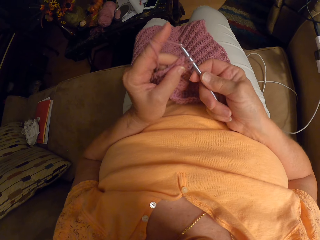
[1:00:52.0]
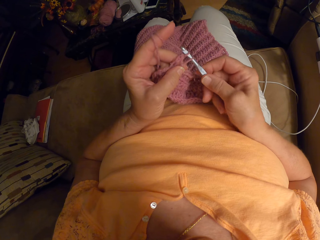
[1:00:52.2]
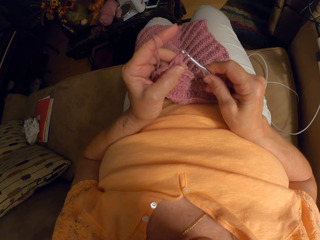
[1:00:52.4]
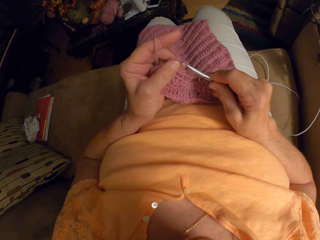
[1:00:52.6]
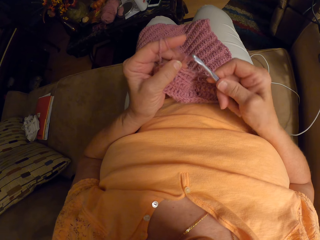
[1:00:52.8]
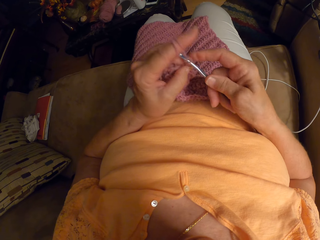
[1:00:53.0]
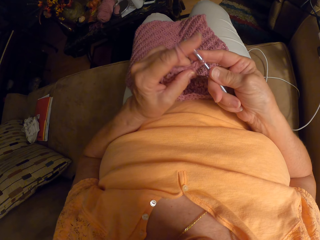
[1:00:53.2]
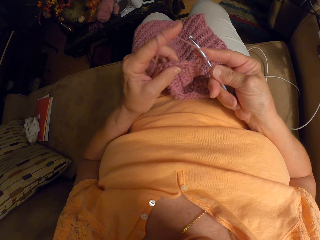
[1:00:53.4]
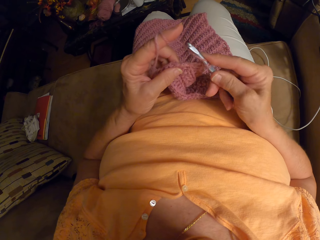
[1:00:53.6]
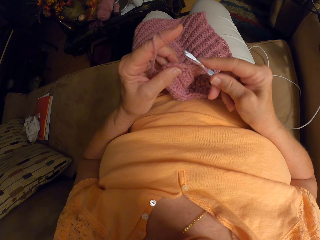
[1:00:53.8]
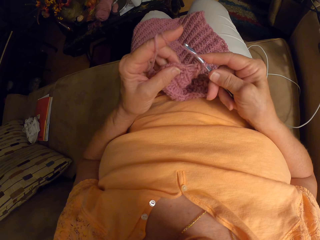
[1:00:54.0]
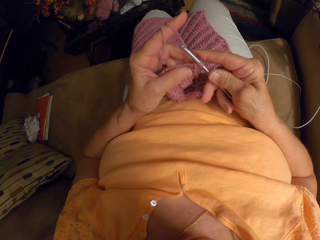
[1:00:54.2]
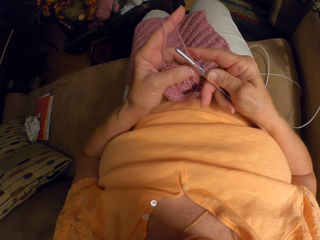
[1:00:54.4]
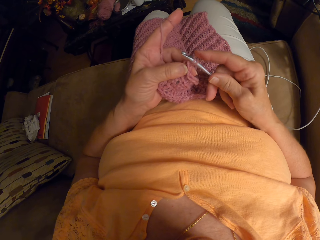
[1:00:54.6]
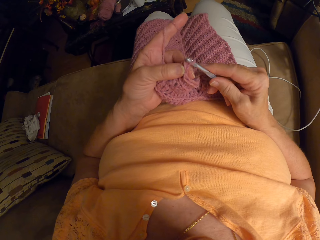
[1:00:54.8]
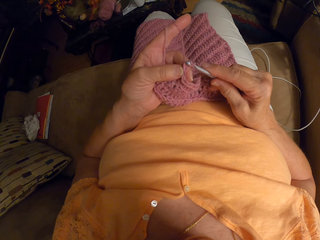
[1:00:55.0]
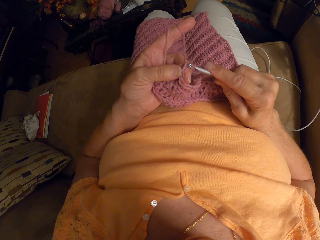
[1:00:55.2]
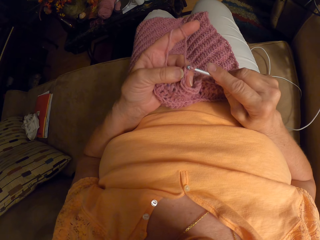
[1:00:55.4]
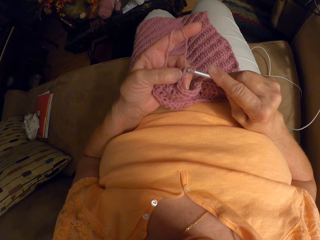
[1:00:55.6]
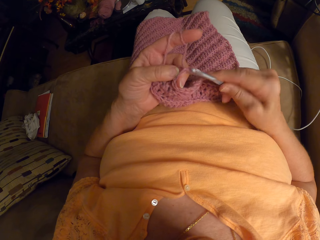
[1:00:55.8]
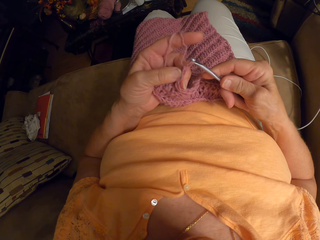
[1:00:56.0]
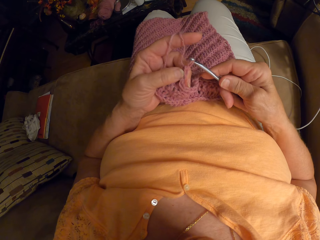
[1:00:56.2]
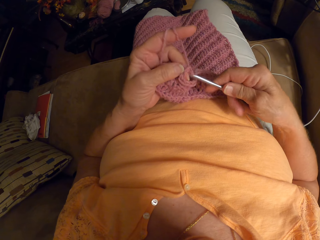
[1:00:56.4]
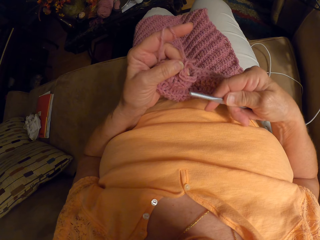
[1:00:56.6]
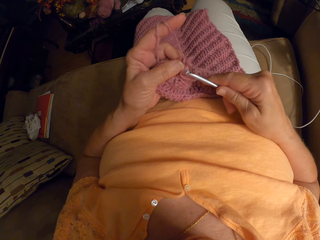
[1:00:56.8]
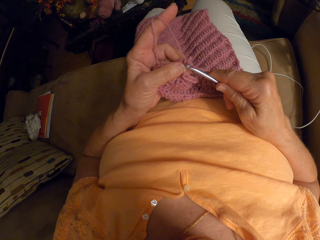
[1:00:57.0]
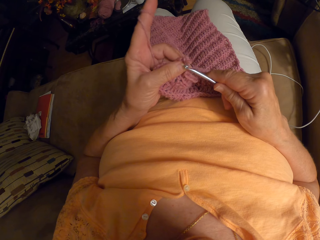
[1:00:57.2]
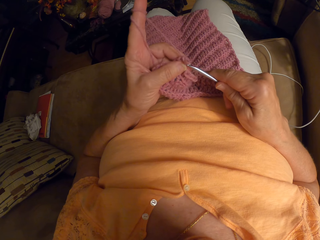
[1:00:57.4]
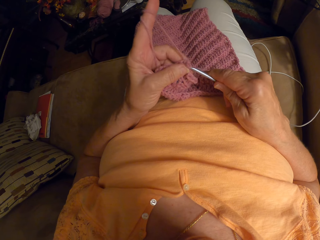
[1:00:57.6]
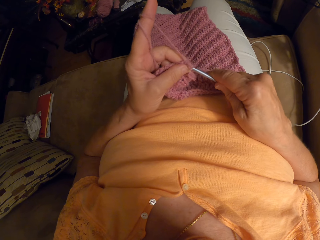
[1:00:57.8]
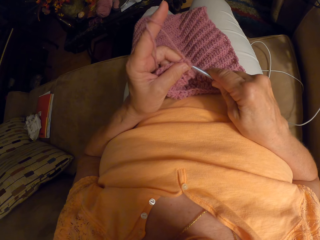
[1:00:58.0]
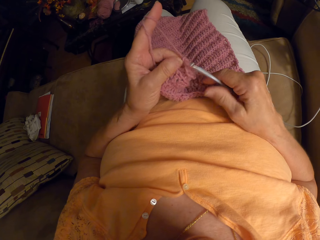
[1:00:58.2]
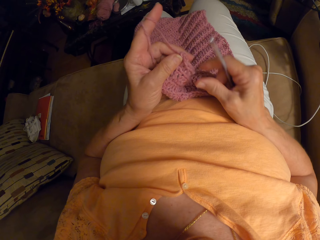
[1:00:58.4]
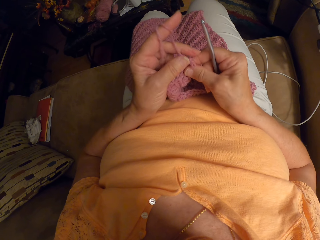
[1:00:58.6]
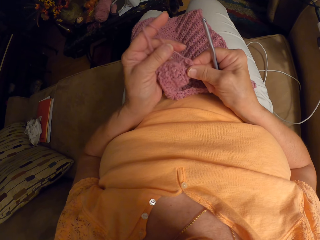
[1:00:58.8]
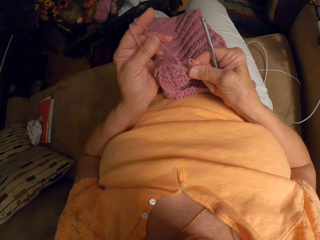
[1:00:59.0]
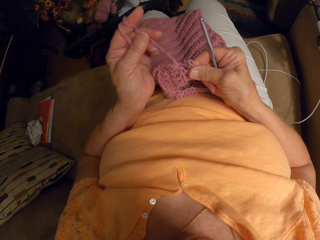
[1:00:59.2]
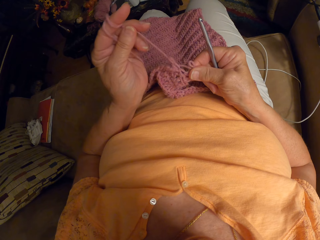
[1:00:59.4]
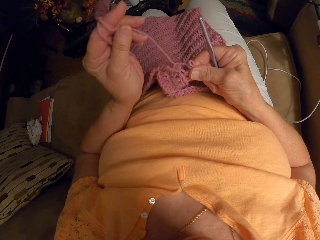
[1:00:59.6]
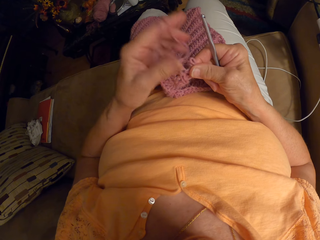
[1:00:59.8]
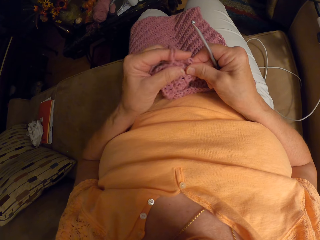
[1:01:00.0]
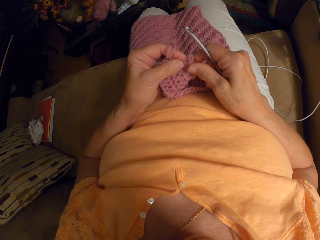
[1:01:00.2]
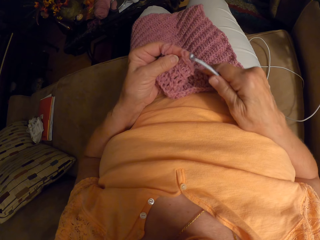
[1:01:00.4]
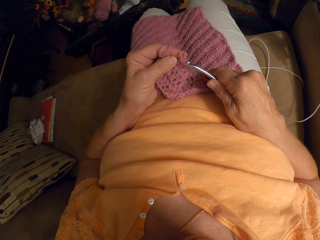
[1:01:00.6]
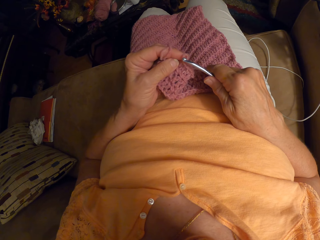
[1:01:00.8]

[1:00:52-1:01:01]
The camera wearer sews a piece of yarn using crochet. She sews a piece of yarn using crochet again. She touches the yarn cord. She pulls the yarn with her left hand.

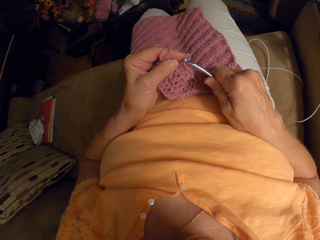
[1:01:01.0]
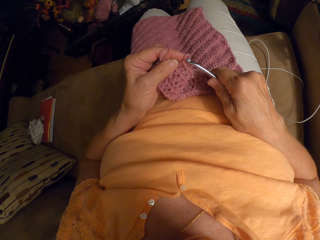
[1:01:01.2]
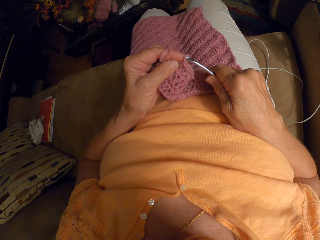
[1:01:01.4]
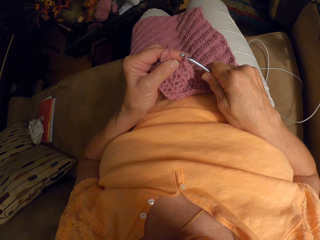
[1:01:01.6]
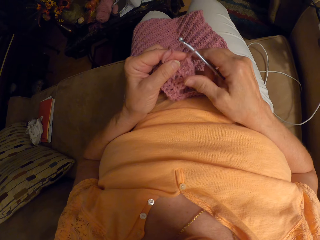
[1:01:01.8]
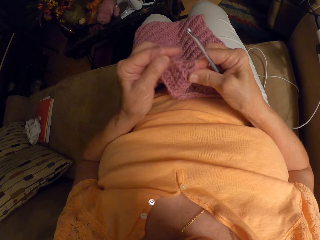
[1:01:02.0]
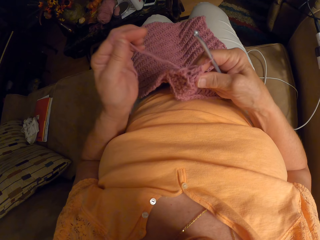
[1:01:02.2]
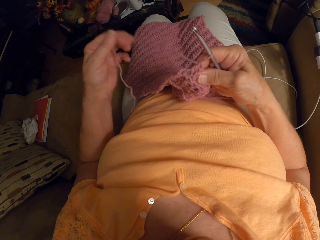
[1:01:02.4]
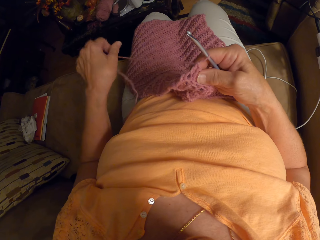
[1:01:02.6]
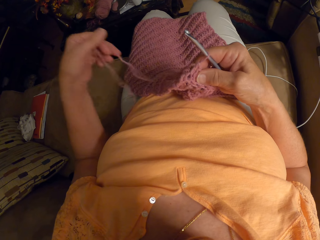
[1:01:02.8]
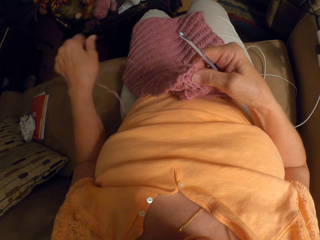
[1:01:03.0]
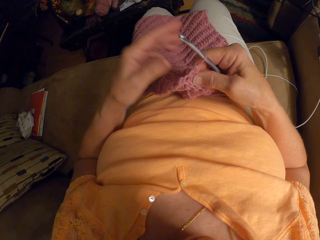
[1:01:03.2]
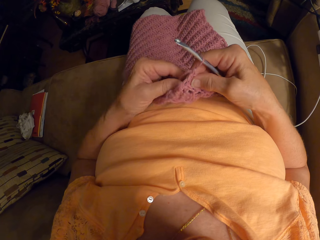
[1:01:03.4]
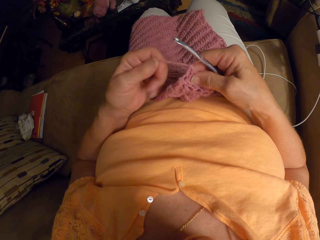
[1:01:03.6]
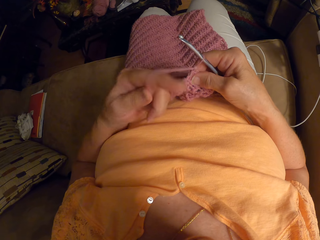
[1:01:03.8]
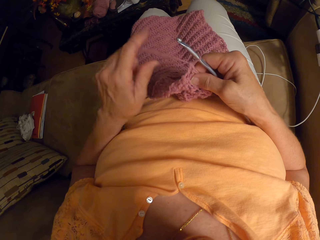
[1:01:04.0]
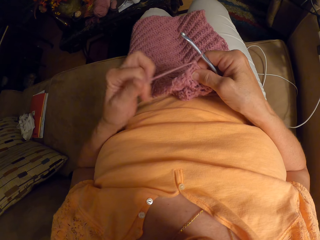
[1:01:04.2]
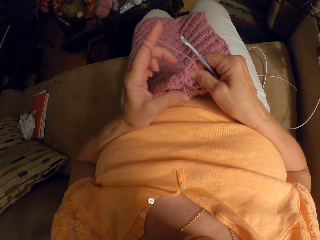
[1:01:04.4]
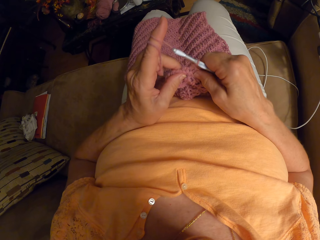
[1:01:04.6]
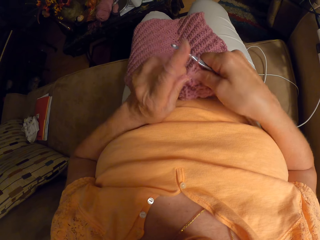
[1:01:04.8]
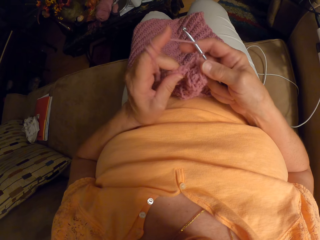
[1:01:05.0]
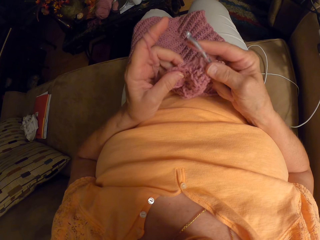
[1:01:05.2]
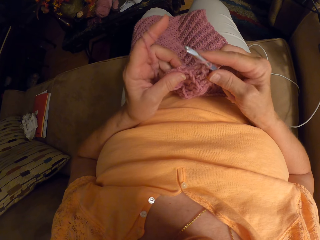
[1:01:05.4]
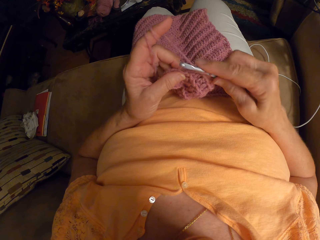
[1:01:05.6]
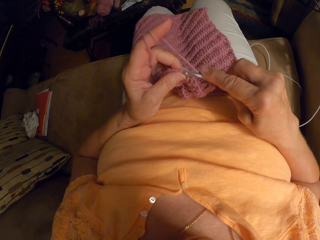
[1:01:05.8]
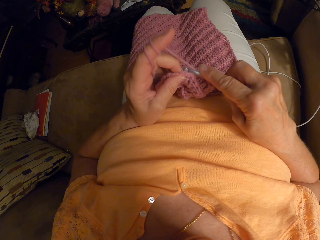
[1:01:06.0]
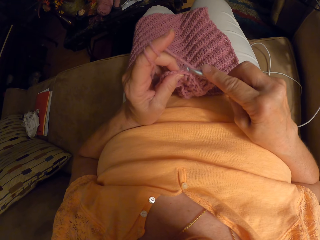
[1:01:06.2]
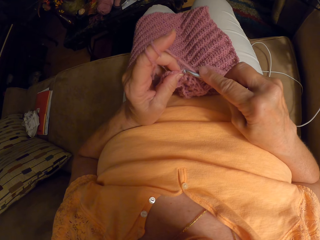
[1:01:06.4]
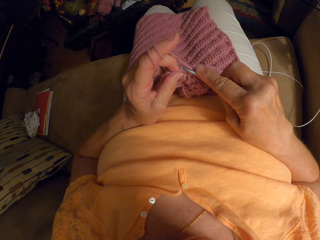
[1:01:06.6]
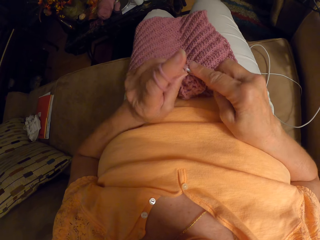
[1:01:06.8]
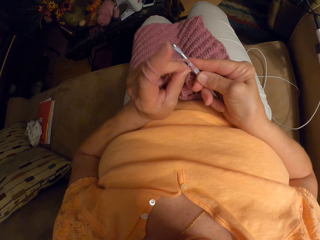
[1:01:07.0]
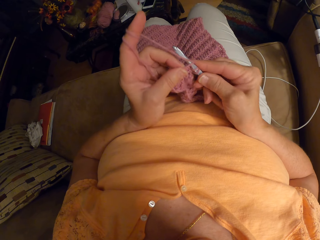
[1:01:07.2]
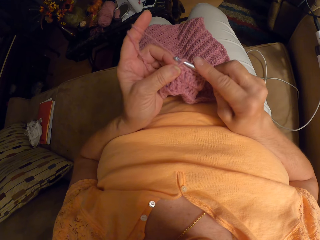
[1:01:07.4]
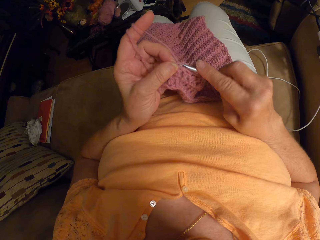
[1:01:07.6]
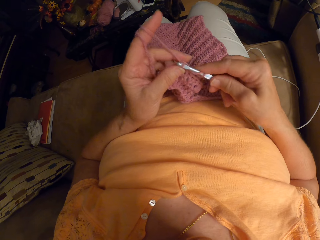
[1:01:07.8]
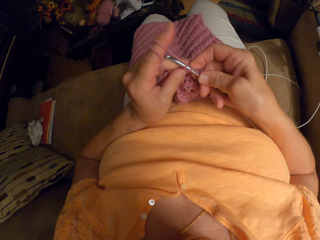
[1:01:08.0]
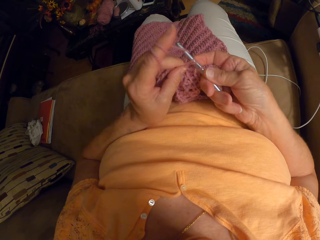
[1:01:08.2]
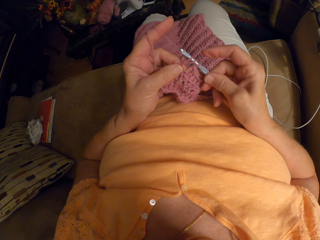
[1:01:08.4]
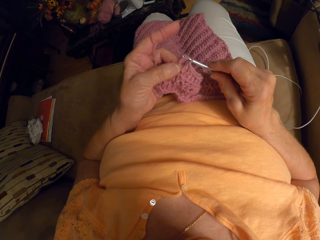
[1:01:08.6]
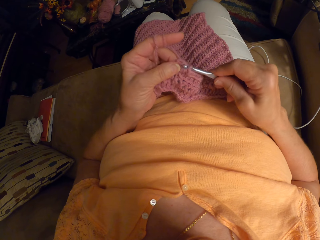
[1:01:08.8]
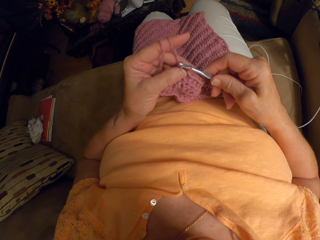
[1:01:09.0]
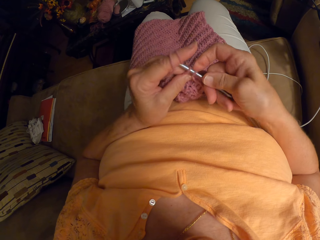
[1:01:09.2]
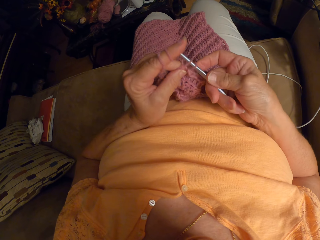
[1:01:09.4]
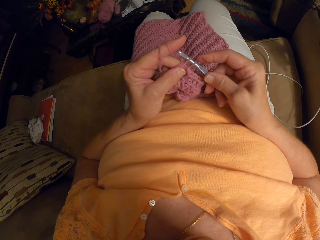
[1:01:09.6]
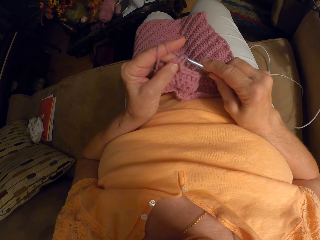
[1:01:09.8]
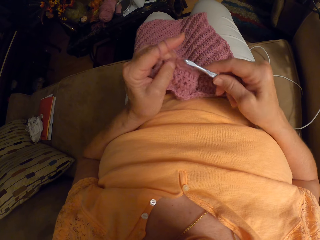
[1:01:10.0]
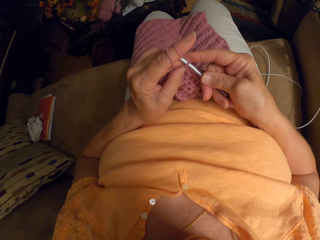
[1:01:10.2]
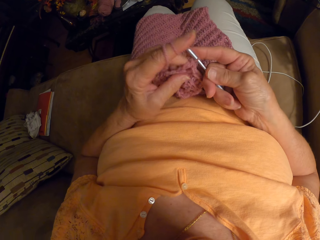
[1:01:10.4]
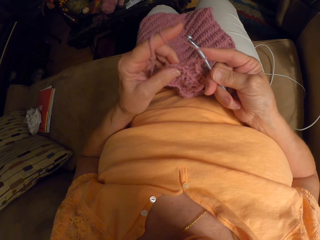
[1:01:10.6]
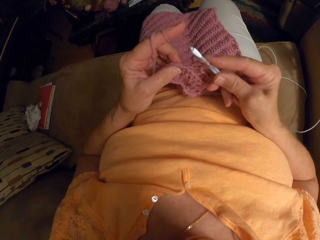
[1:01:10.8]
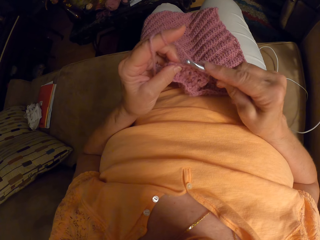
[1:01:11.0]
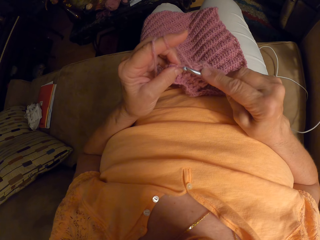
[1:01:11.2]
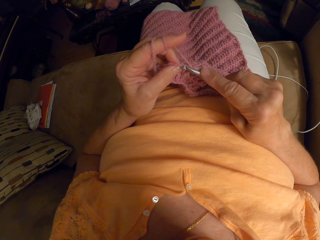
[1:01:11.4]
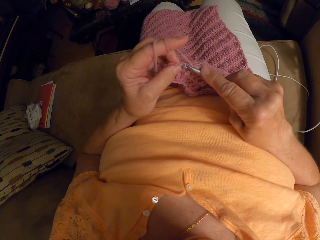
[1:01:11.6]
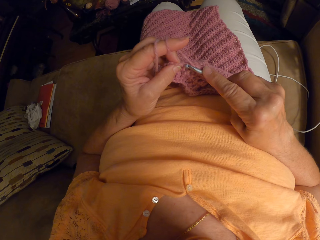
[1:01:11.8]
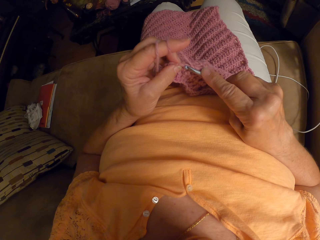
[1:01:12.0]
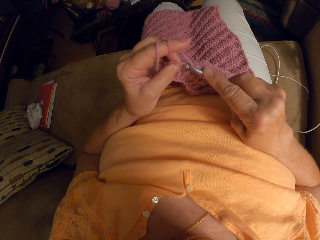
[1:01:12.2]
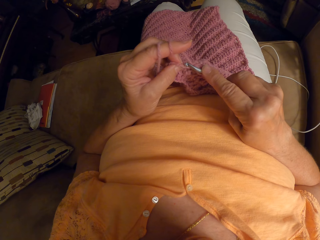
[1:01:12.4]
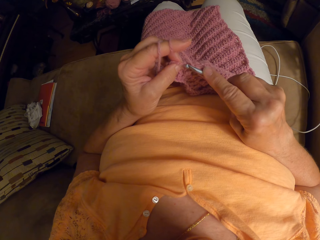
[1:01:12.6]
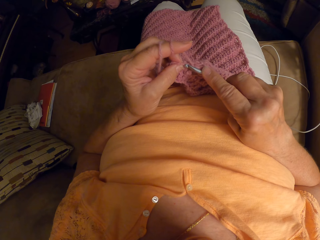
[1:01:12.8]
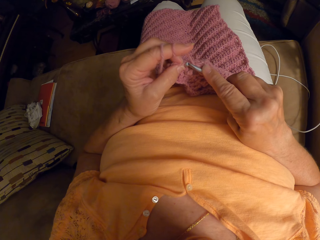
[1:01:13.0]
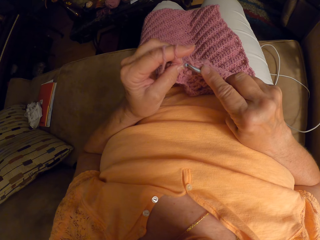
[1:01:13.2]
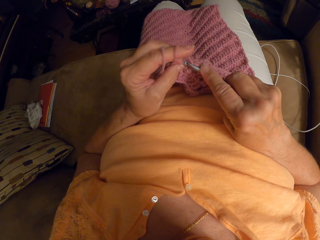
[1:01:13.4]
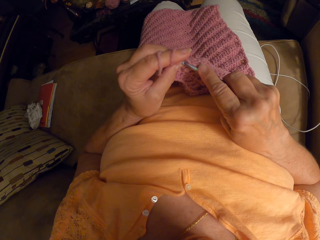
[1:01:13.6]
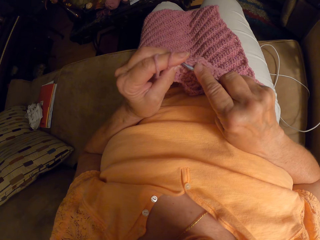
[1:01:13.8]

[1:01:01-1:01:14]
The camera wearer inserts the crochet hook into the crochet. She adjusts the yarn with her left hand. She removes the yarn on the index finger. She wraps the yarn around her left index finger. She resumes crocheting the yarn with the crochet hook. She sews a piece of yarn using crochet. She sews a piece of yarn using crochet again.
